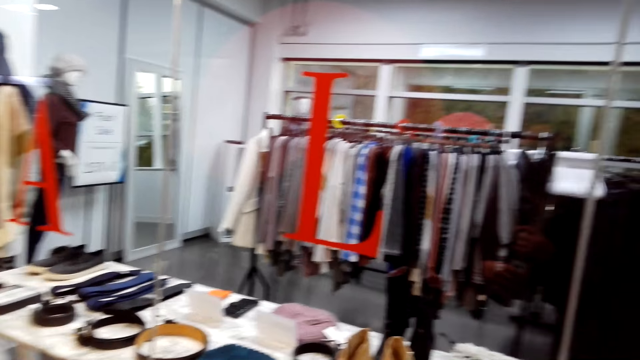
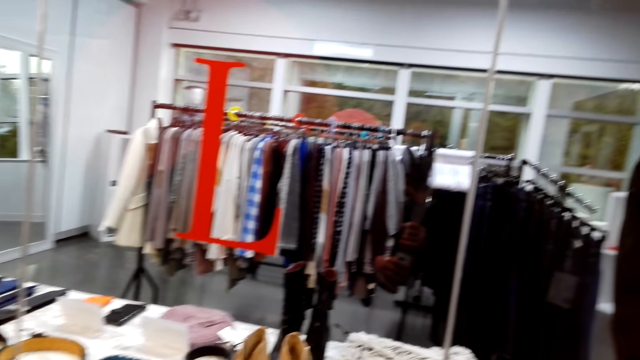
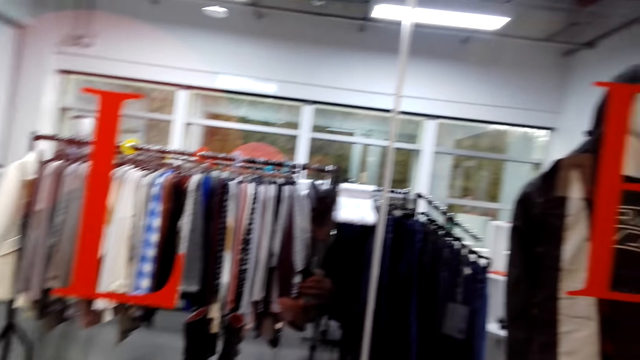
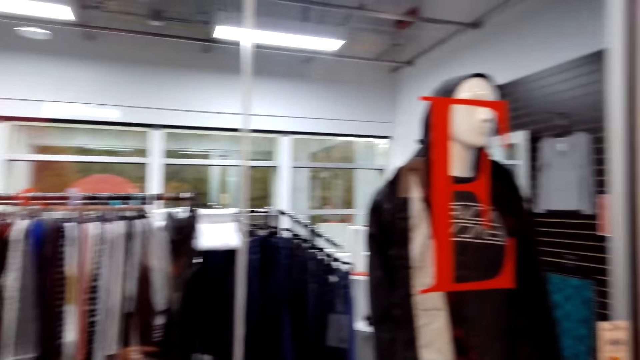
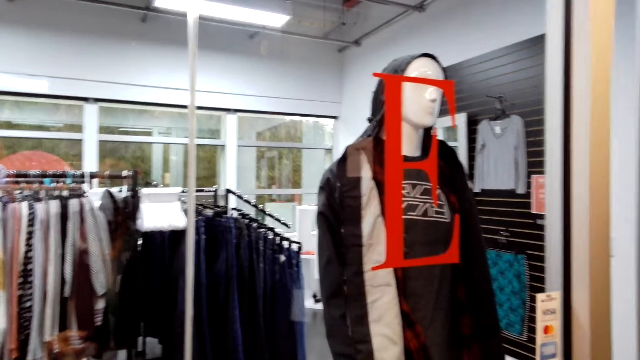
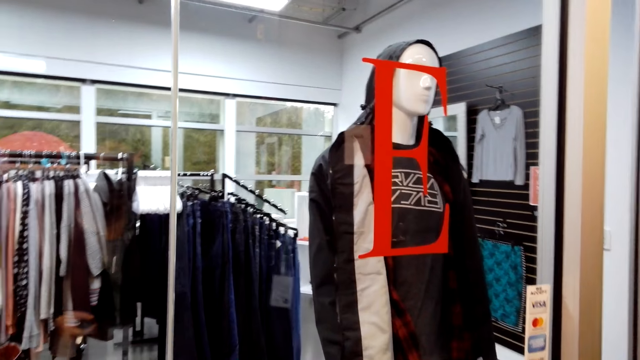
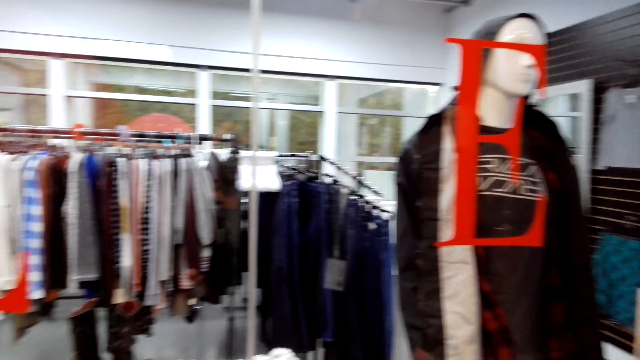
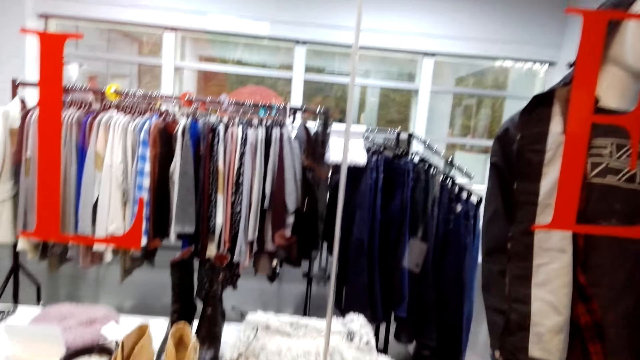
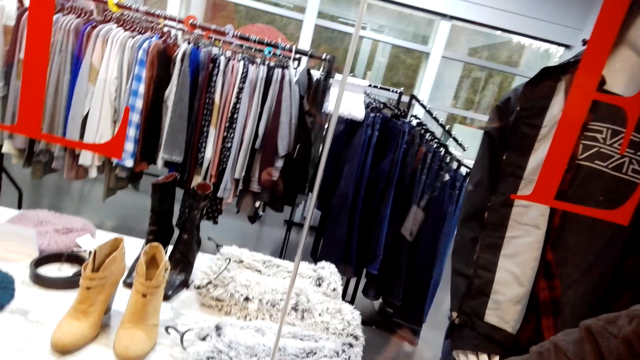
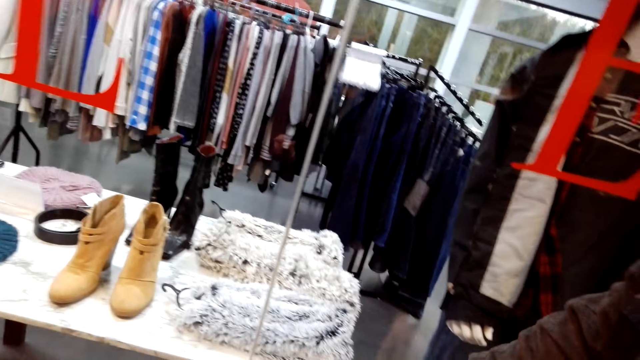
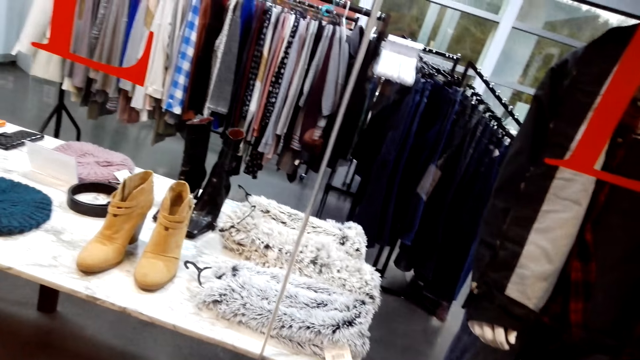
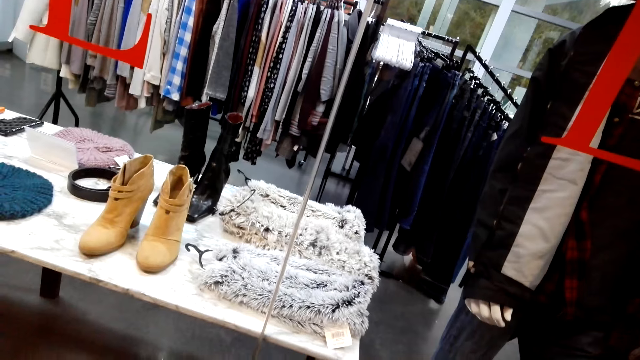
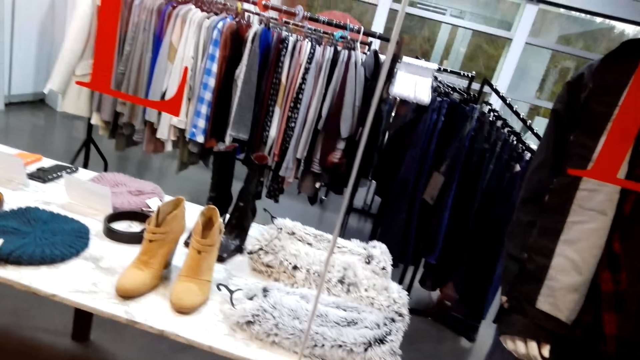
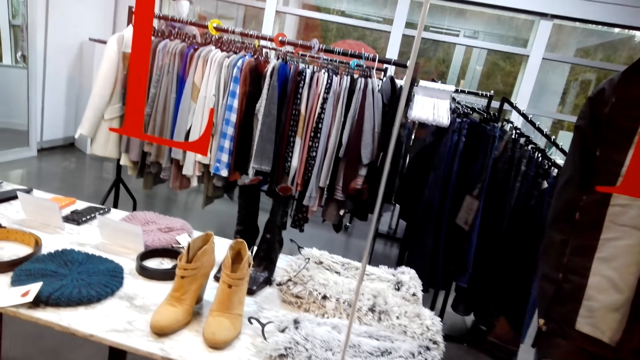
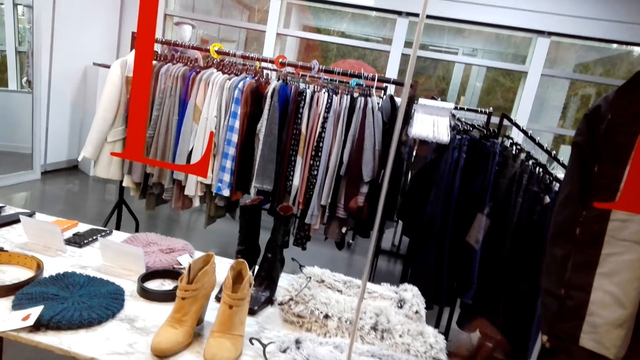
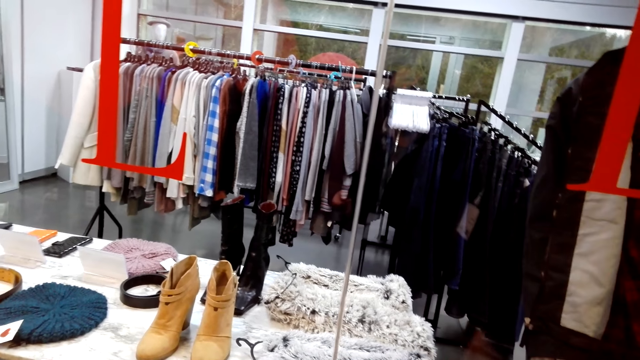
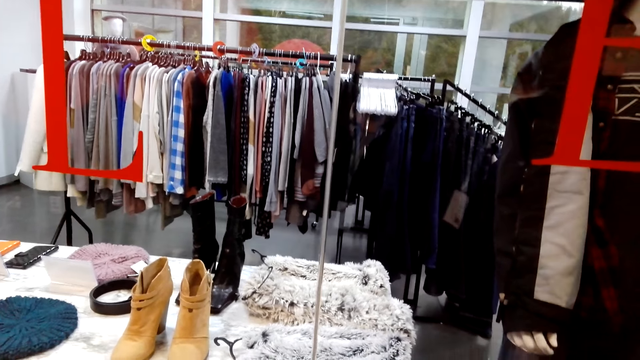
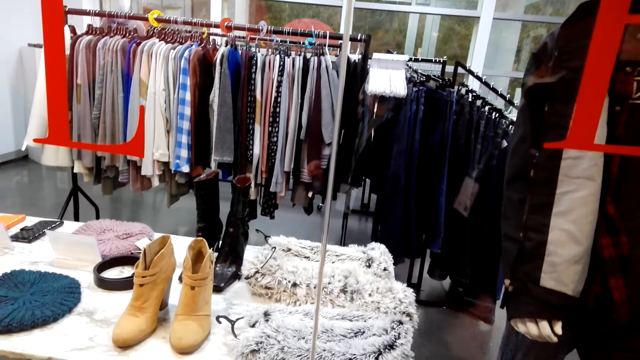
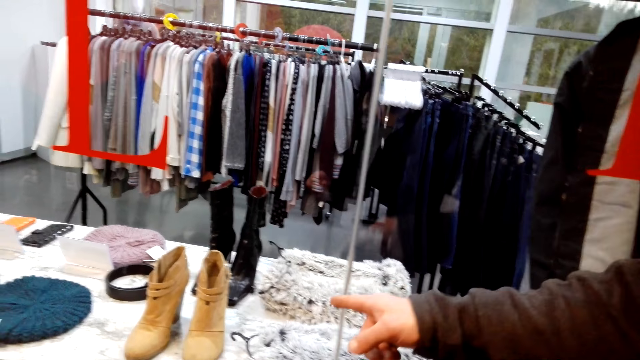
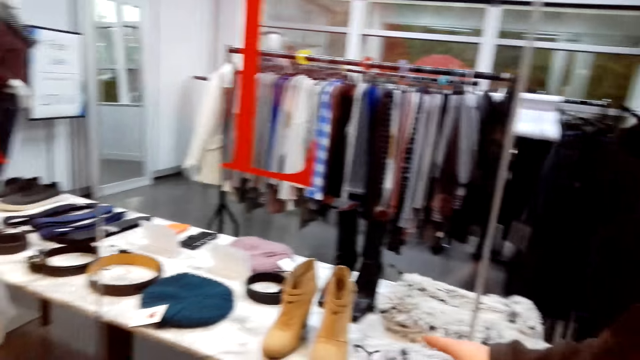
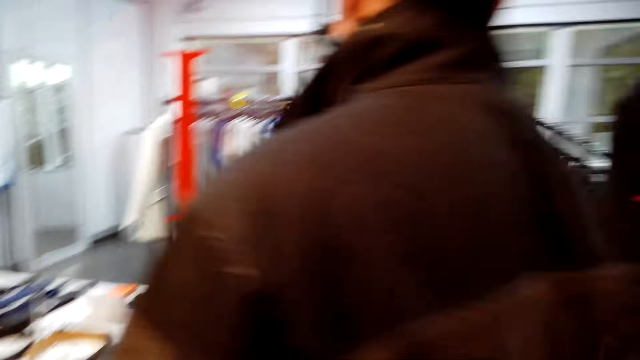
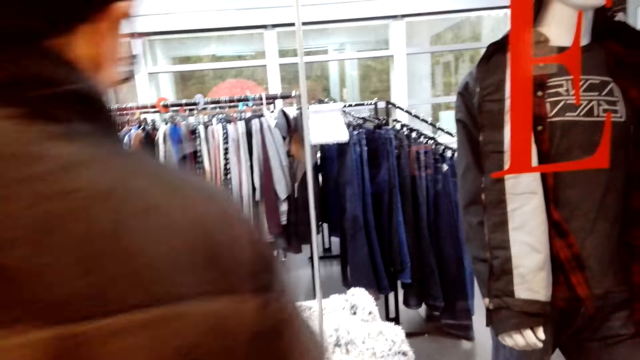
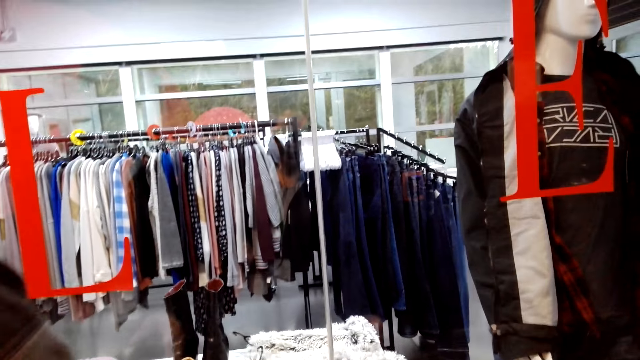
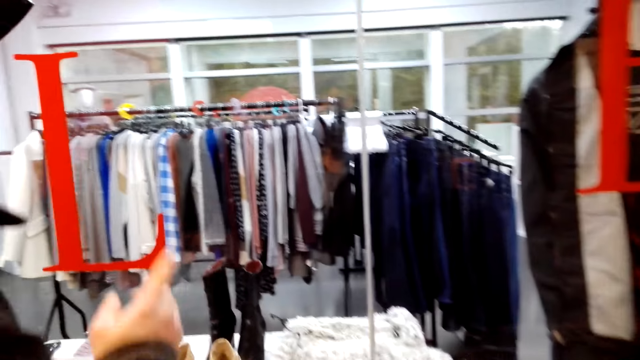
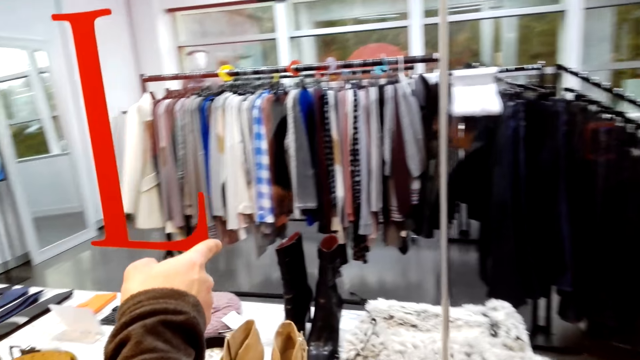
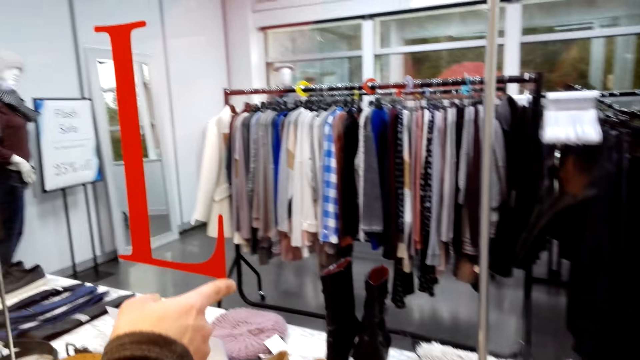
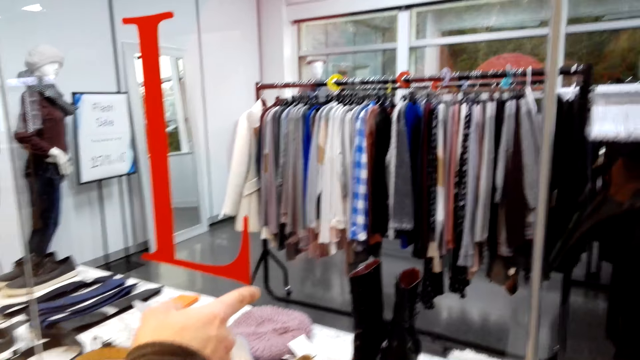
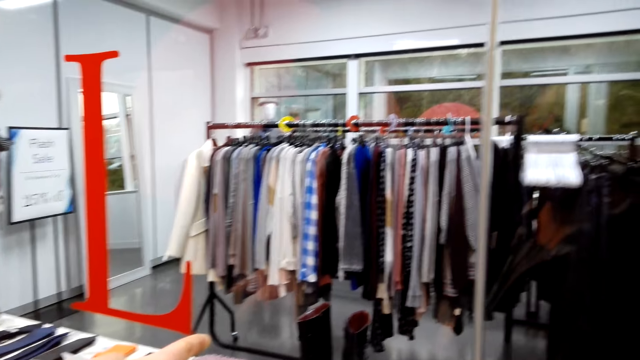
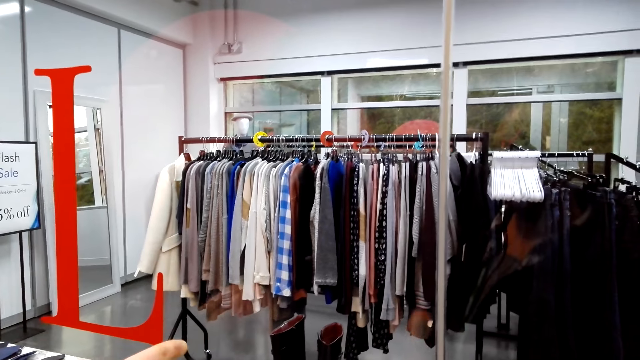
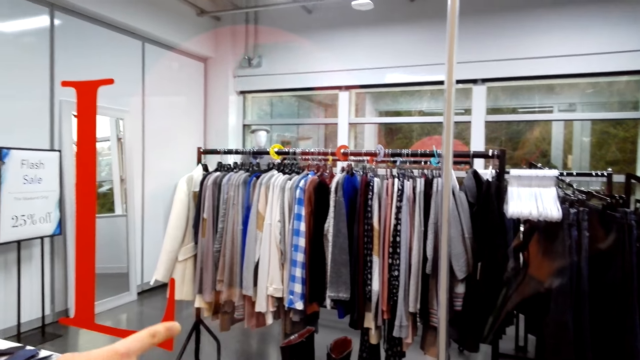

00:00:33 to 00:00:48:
A man converses with the camera wearer. The man converses with the camera wearer again. The man points at the accessories.

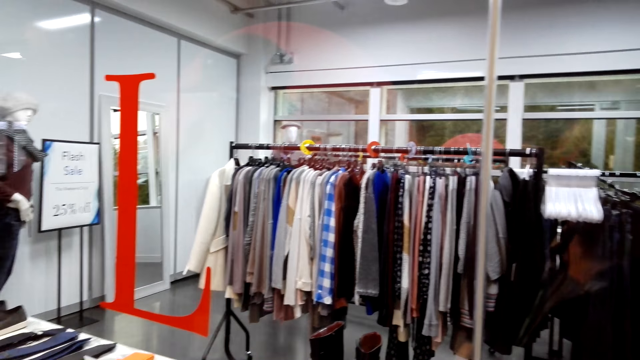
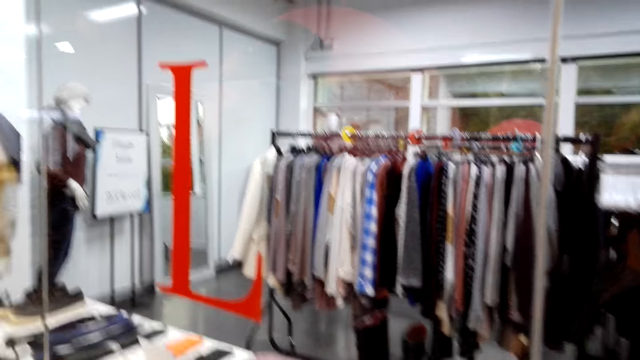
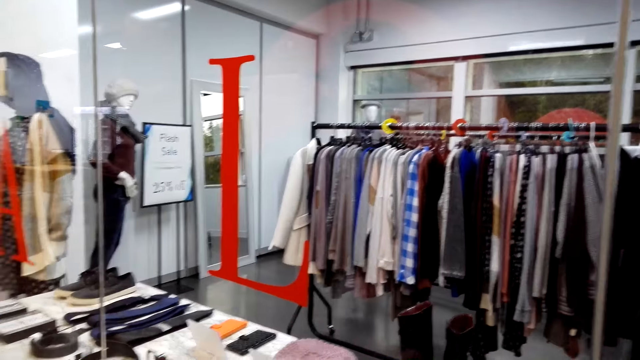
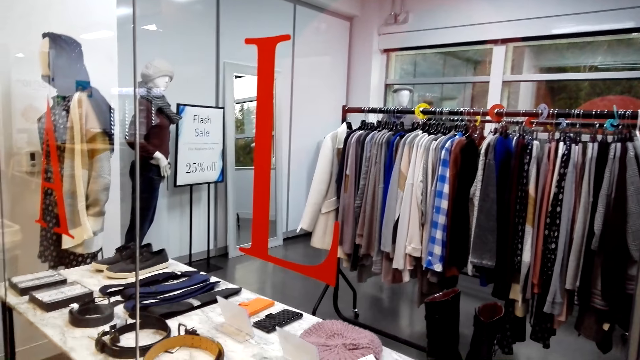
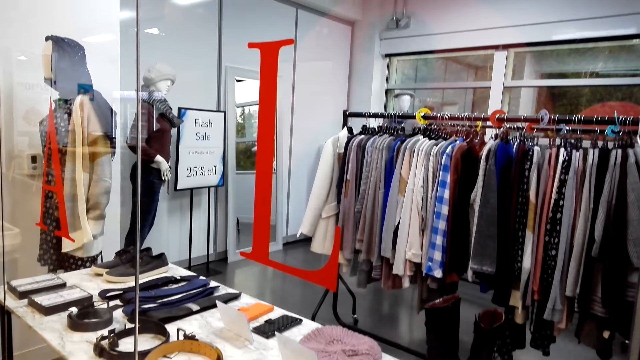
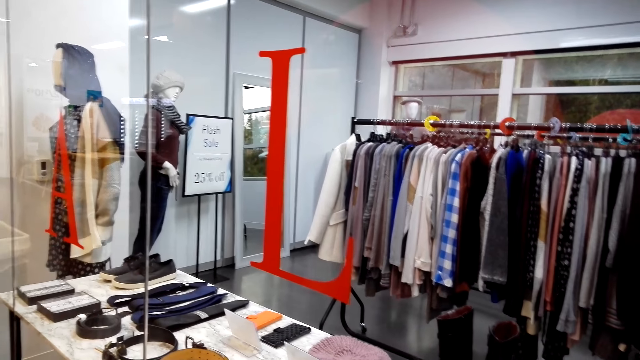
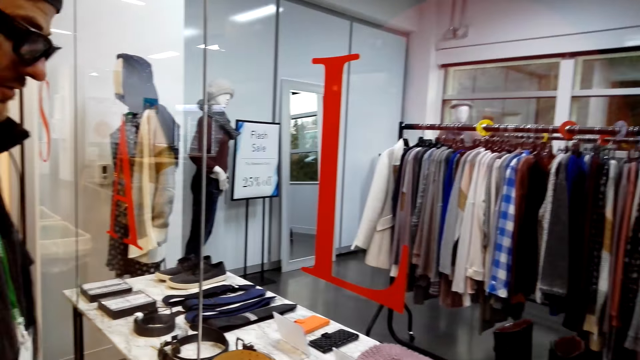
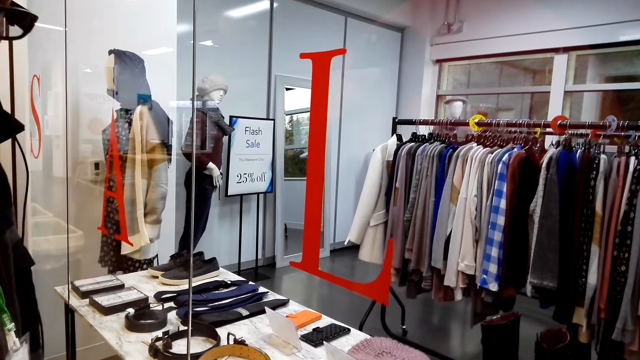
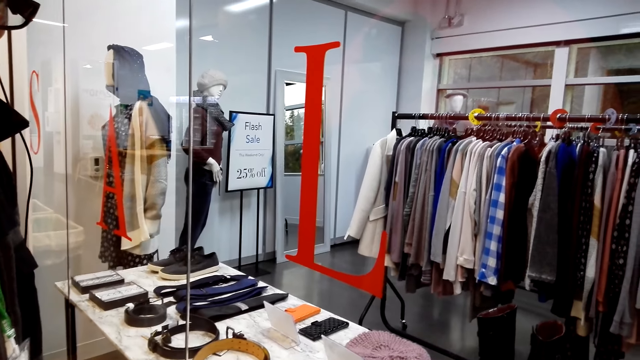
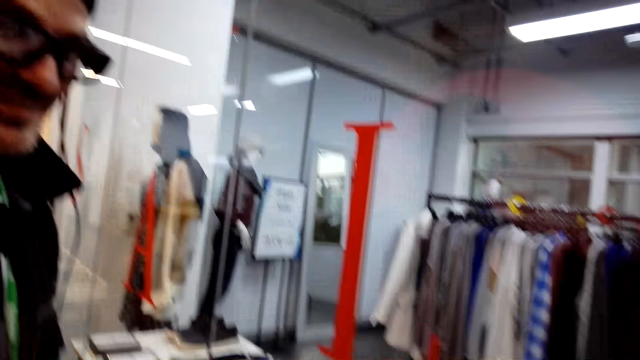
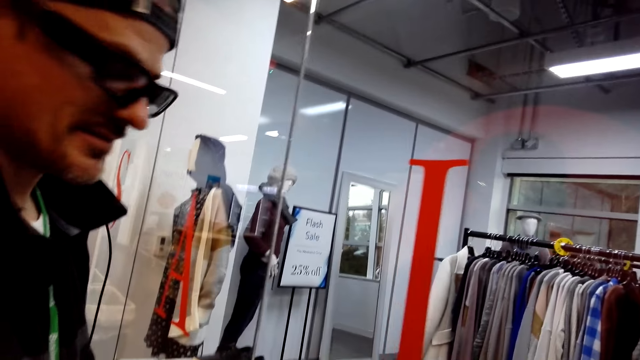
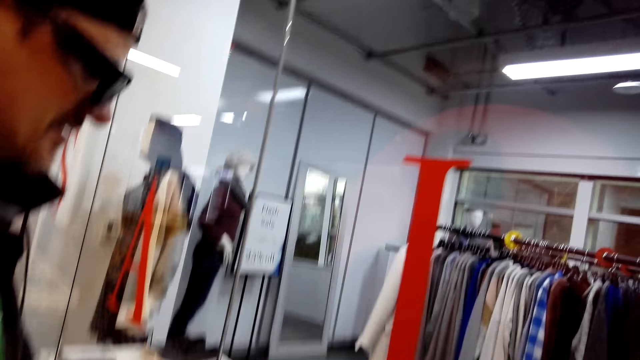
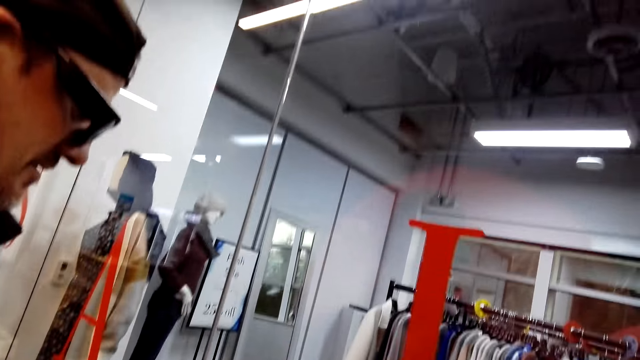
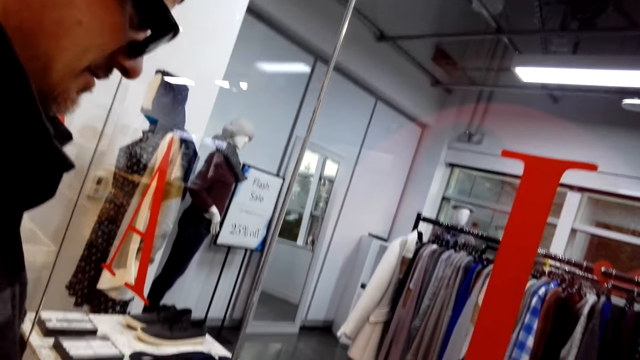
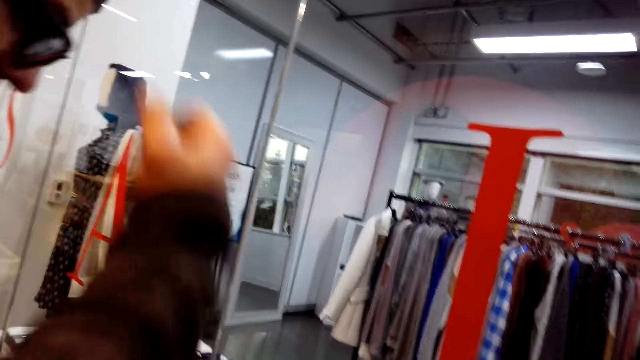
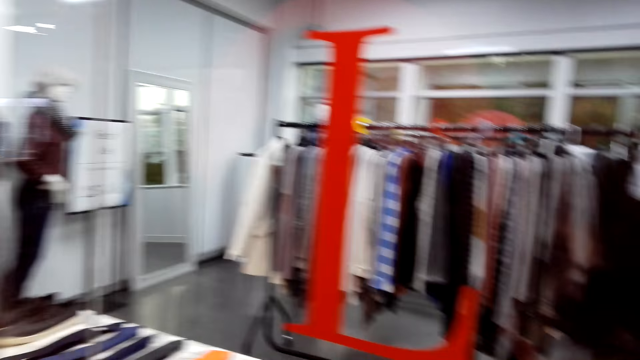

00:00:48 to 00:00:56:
The camera wearer converses with a man. The man converses with the camera wearer.
